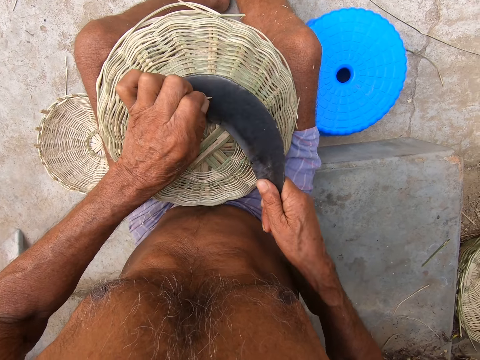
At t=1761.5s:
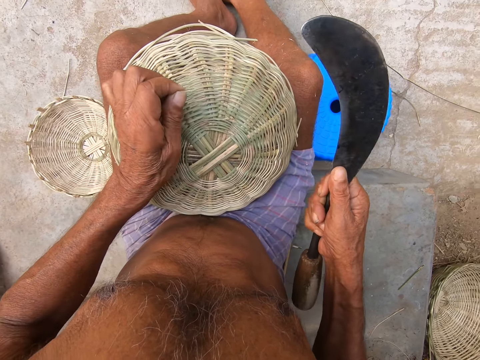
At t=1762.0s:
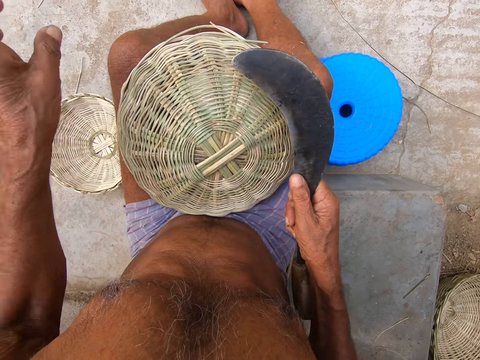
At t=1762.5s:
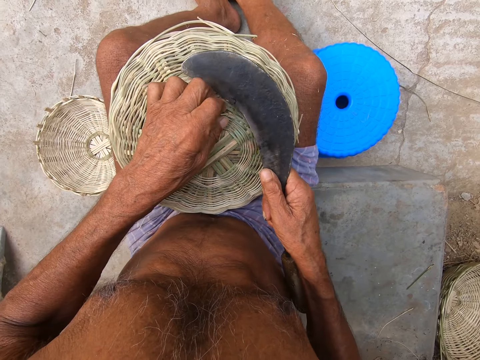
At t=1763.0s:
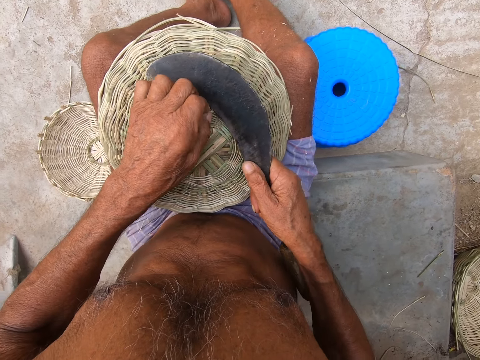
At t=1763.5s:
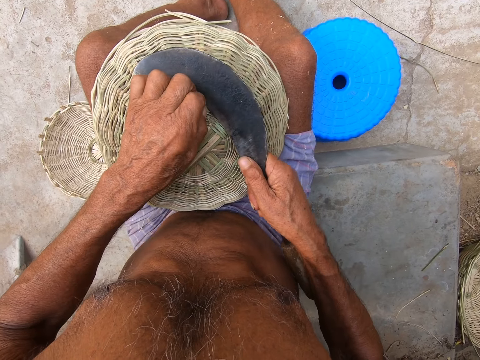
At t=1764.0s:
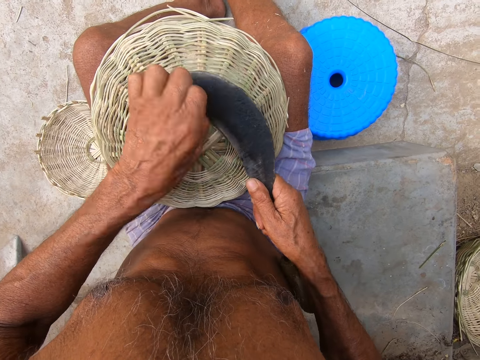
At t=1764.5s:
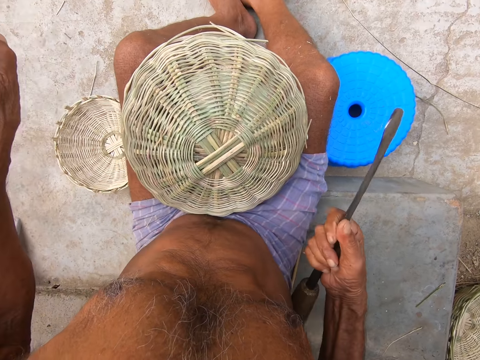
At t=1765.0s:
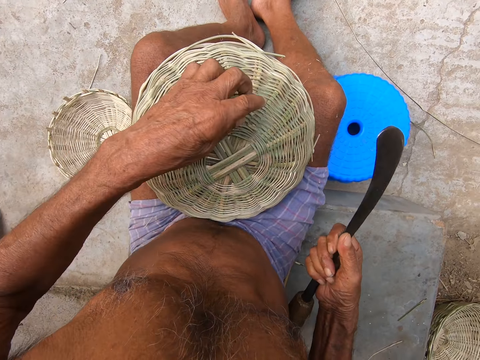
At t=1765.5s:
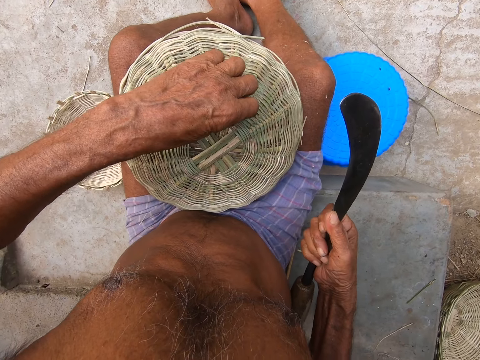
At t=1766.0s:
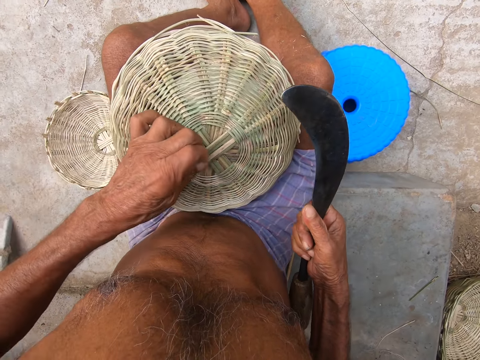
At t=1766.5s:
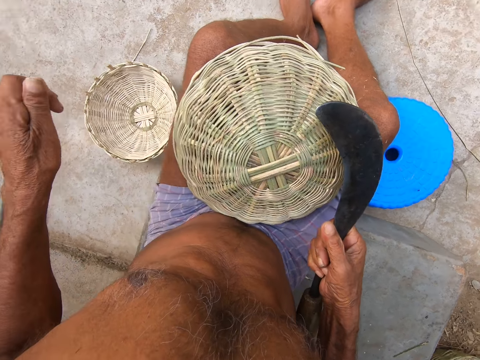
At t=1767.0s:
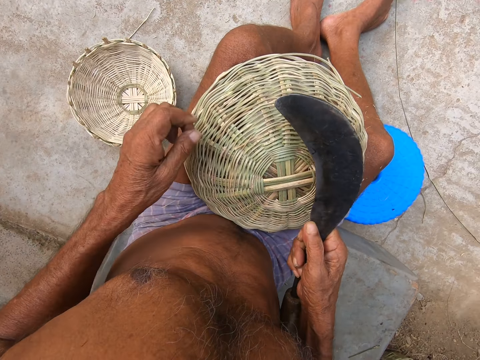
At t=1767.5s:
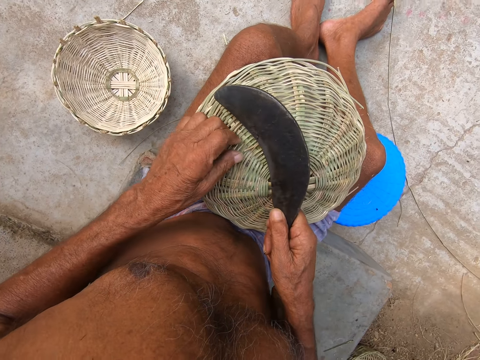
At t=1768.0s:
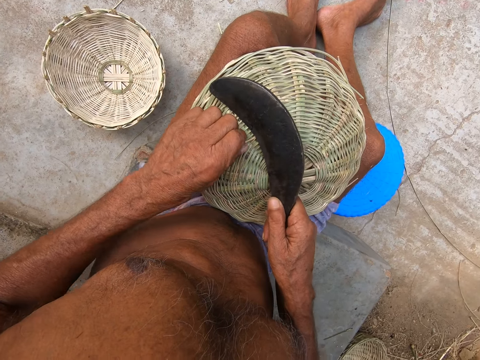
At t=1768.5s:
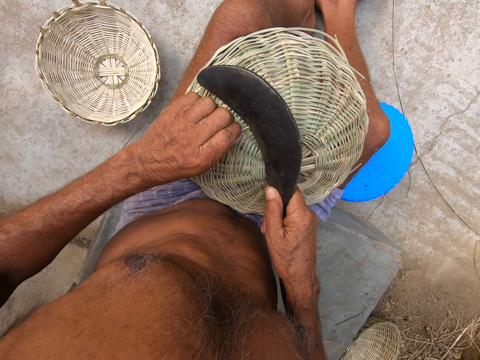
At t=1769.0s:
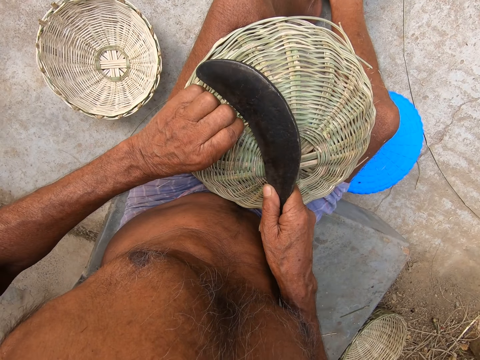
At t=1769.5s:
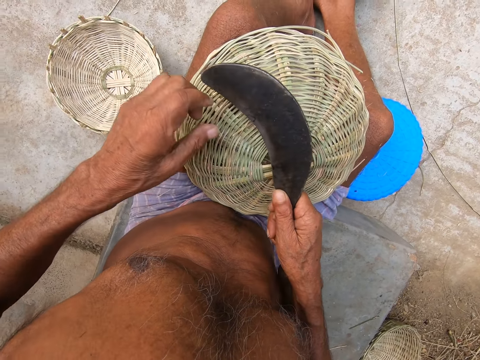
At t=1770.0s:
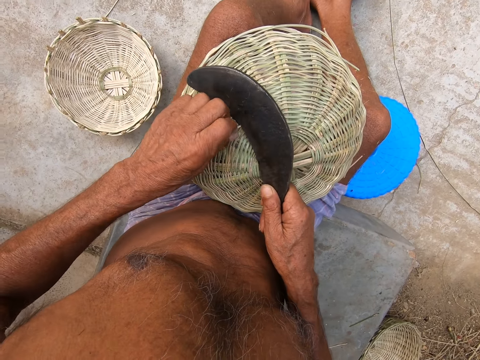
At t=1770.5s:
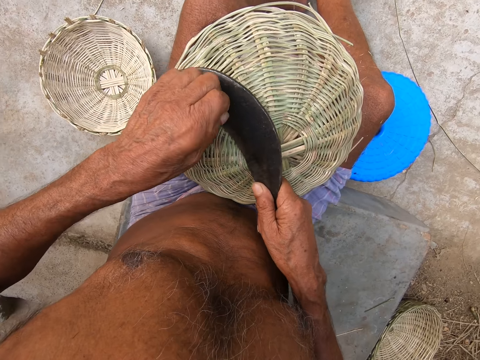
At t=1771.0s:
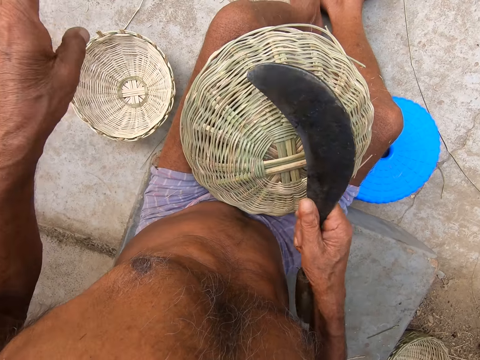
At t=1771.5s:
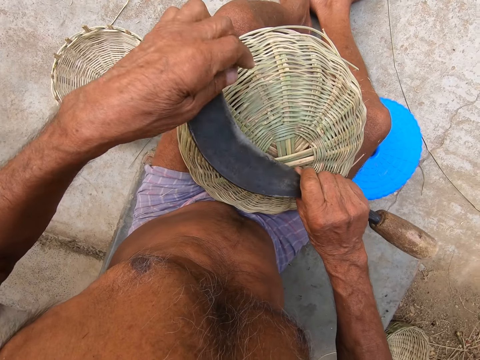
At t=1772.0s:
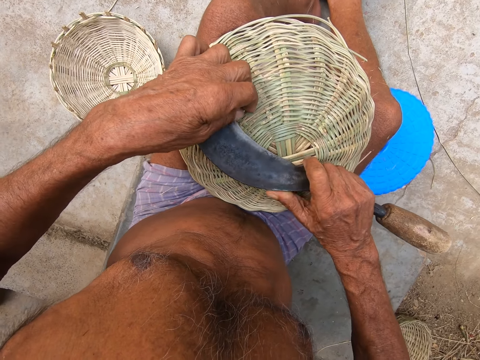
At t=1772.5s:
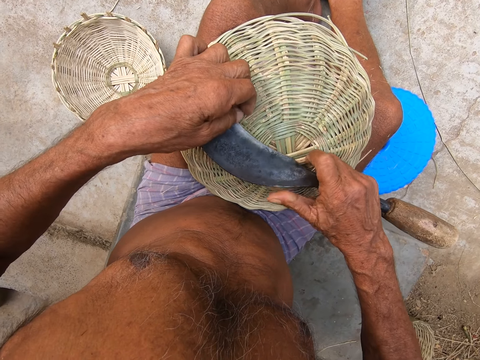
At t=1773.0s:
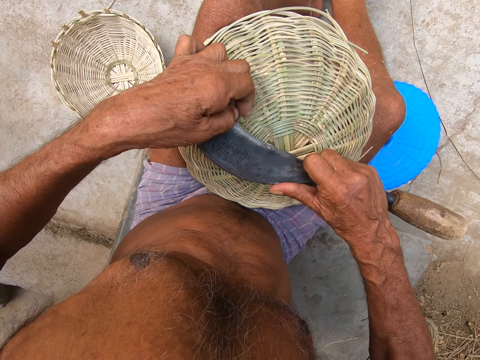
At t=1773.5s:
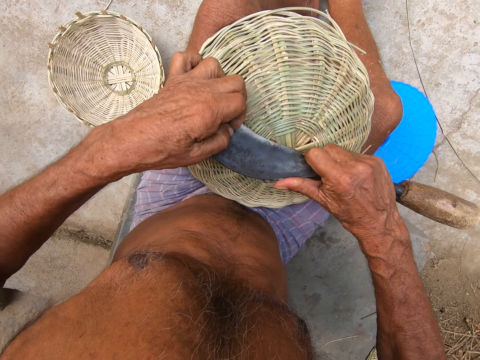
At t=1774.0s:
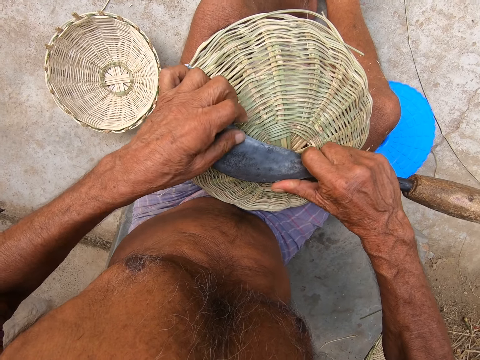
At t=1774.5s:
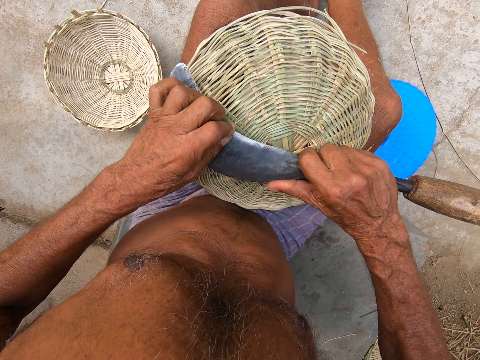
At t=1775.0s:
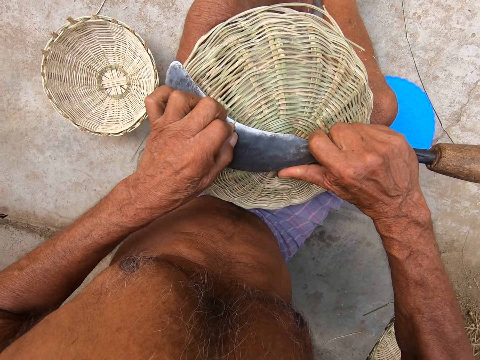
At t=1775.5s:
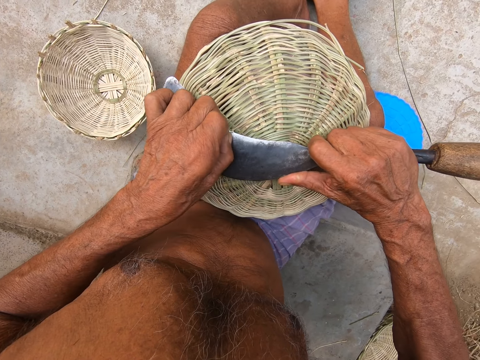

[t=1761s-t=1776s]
The camera wearer drops the piece of bamboo on the floor with his left hand. He picks a piece of bamboo from the basket with his left hand. He cuts the piece of bamboo in the basket with the sickle in his right hand. He drops the piece of bamboo on the floor with his left hand. He picks a piece of bamboo from the basket with his left hand. He drops the piece of bamboo on the floor with his left hand. He picks a piece of bamboo from the basket with his left hand. He cuts the piece of bamboo in the basket with the sickle in his right hand. He drops the piece of bamboo on the floor with his left hand. He picks a piece of bamboo from the basket with his left hand. He cuts the piece of bamboo in the basket with the sickle in his right hand.

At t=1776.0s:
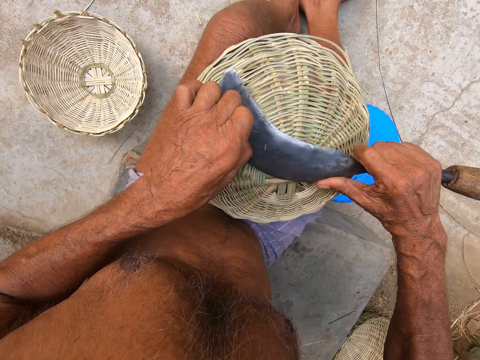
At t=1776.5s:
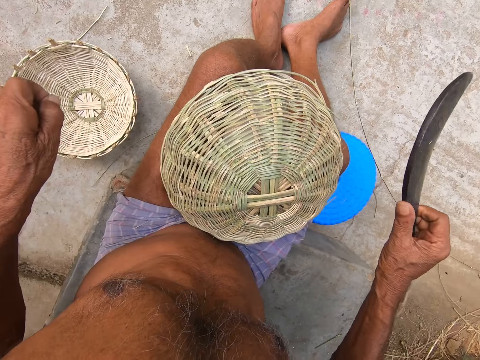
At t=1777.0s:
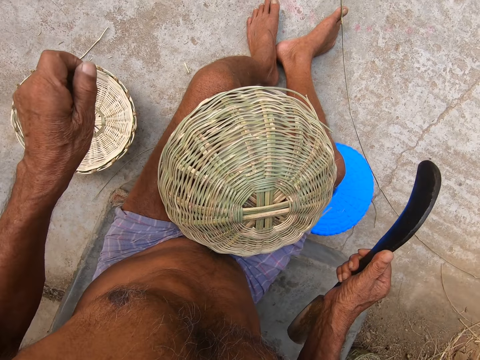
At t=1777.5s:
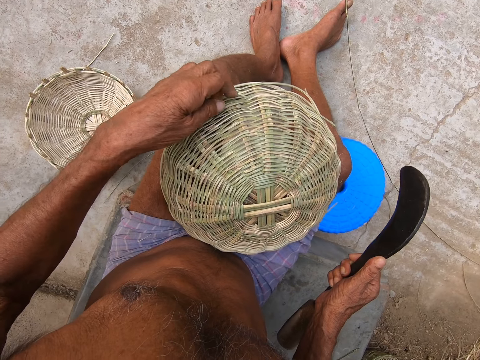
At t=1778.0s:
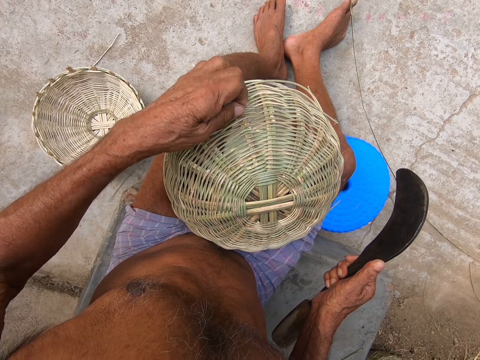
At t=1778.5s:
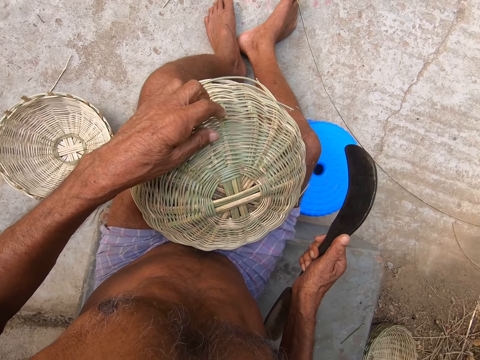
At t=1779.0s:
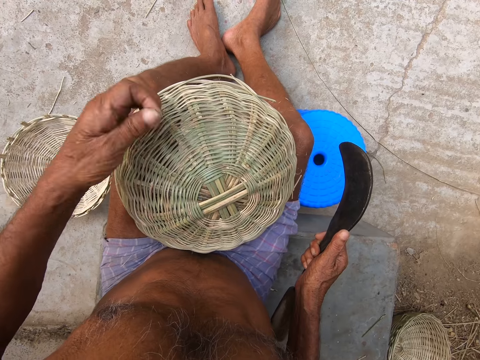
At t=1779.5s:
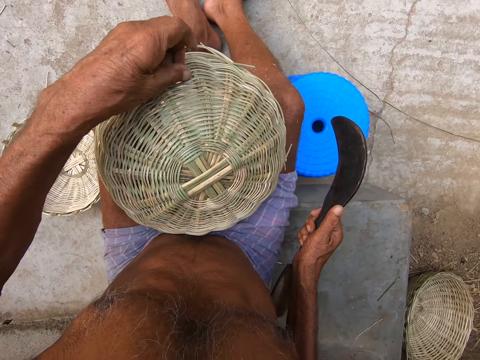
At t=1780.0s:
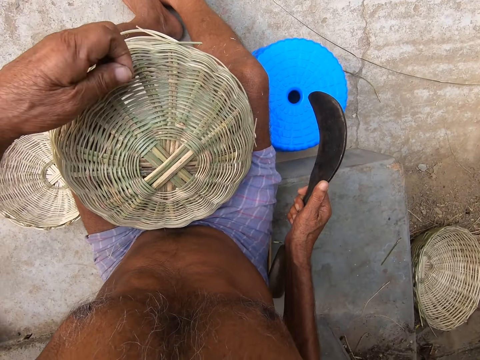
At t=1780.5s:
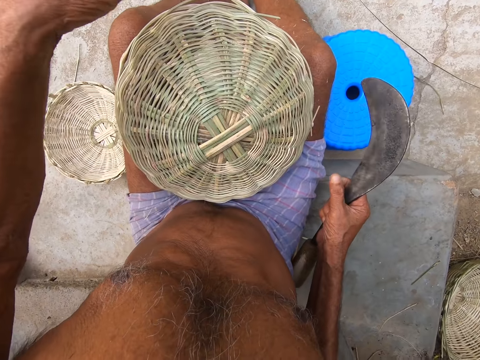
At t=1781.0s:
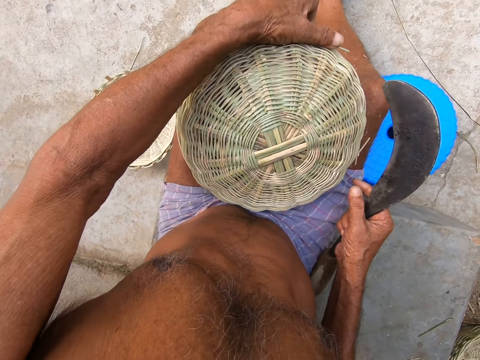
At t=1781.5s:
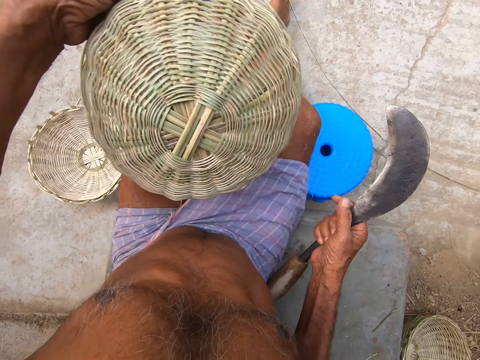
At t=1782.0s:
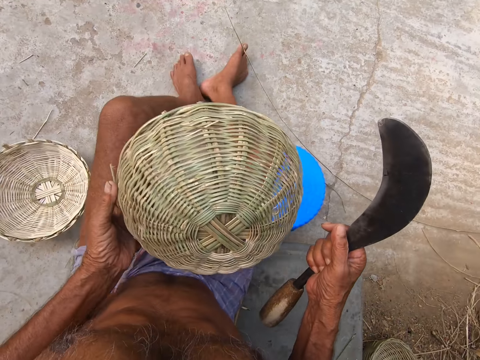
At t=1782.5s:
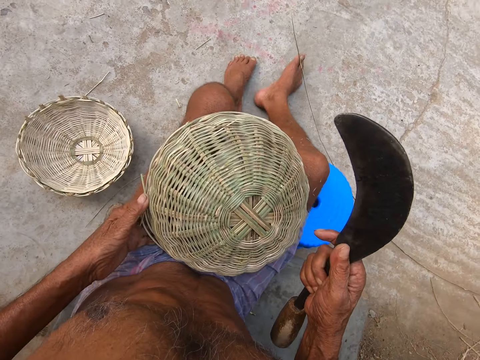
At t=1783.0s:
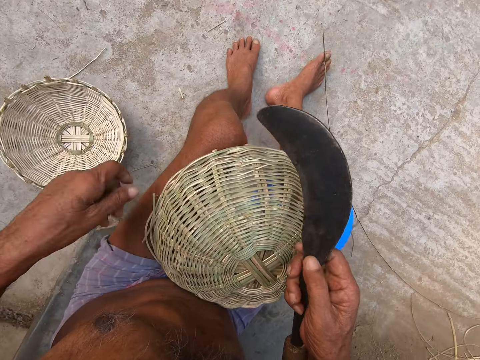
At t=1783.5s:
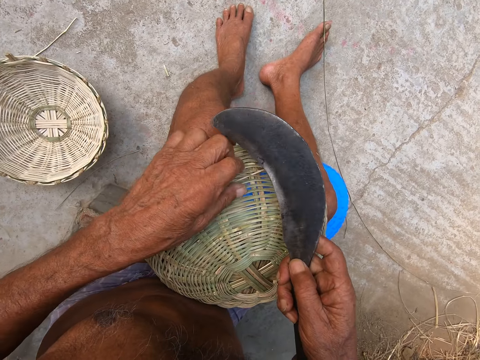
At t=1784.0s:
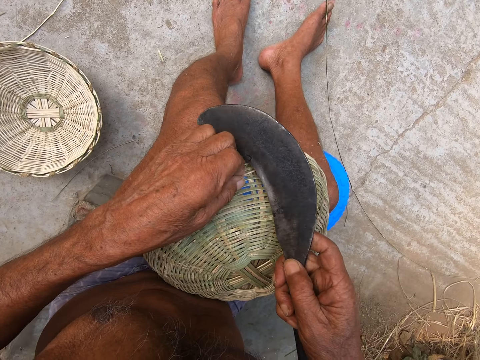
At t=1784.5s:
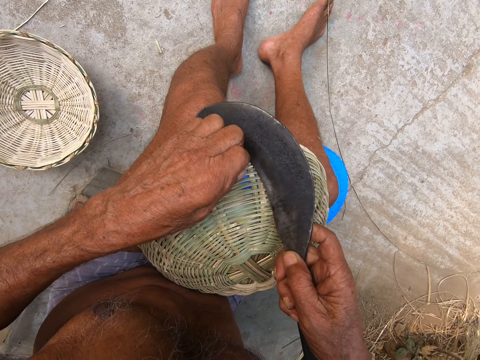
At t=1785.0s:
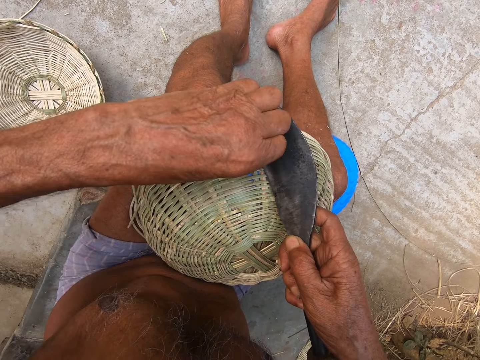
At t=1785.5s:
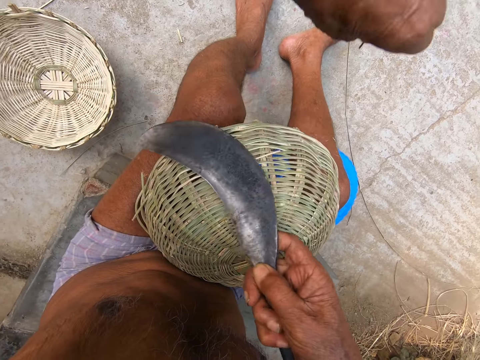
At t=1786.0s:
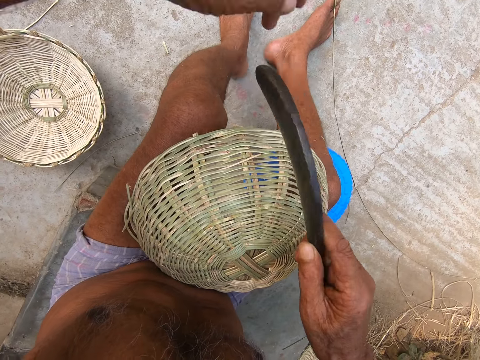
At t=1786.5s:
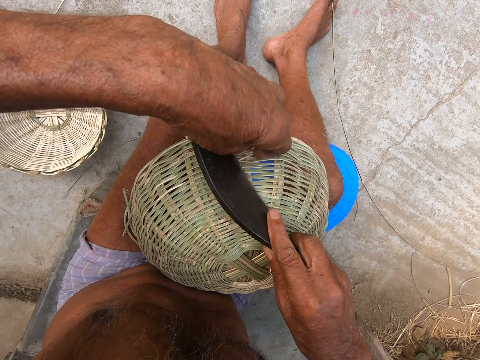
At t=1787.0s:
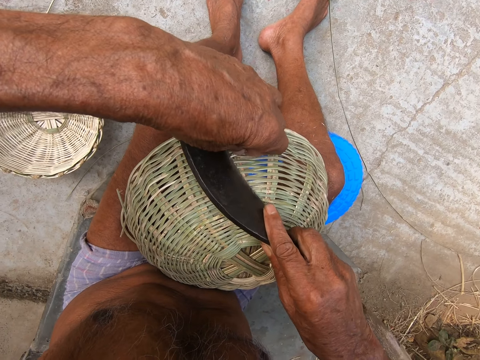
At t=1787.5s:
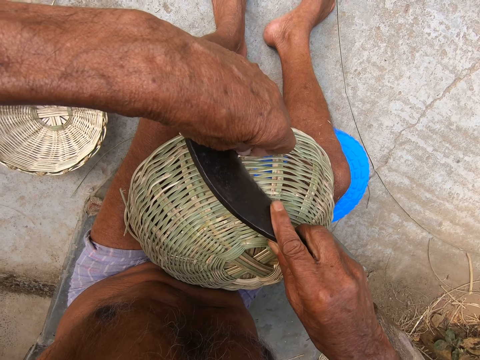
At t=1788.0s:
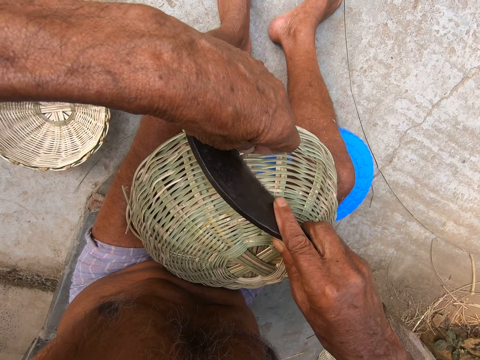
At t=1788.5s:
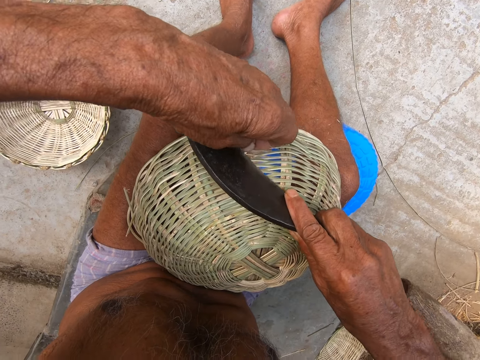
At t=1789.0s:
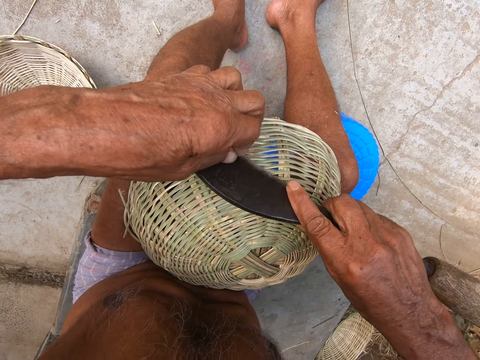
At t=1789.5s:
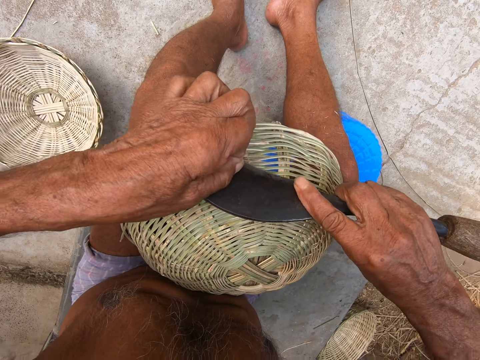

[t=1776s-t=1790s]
The camera wearer drops the piece of bamboo on the floor with his left hand. He picks some pieces of bamboo from the basket with his left hand. He picks the basket on his leg with his left hand. He places the basket on his leg with his left hand. He picks a piece of bamboo from the basket with his left hand. He cuts the piece of bamboo in the basket with the sickle in his right hand. He picks a piece of bamboo from the basket with his left hand. He cuts the piece of bamboo in the basket with the sickle in his right hand.
